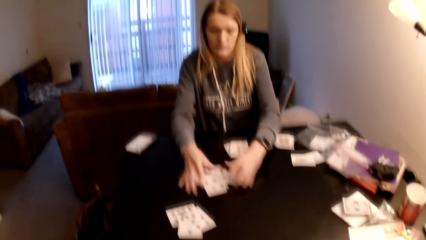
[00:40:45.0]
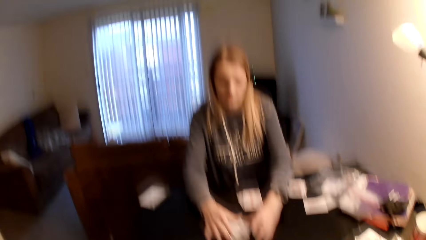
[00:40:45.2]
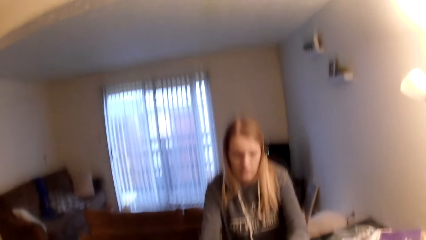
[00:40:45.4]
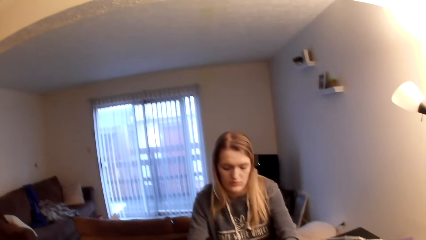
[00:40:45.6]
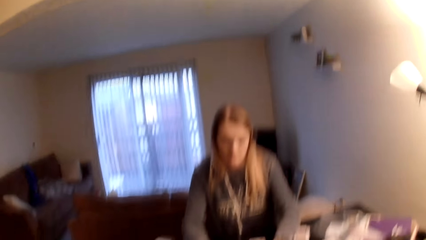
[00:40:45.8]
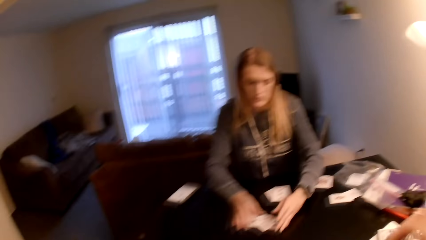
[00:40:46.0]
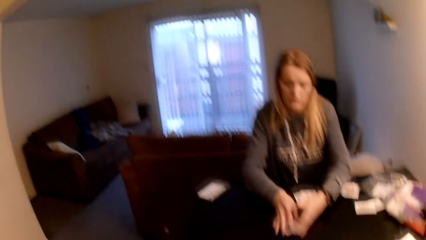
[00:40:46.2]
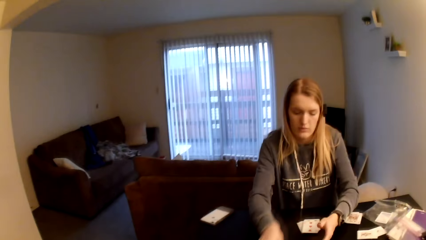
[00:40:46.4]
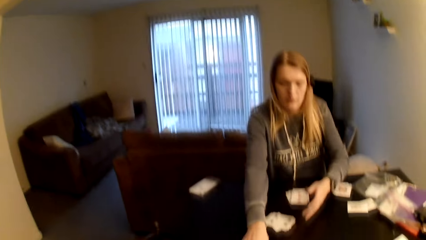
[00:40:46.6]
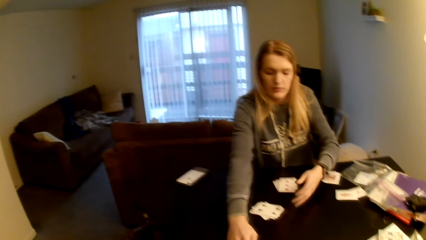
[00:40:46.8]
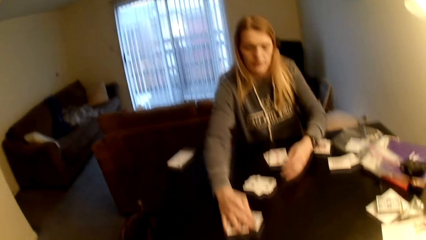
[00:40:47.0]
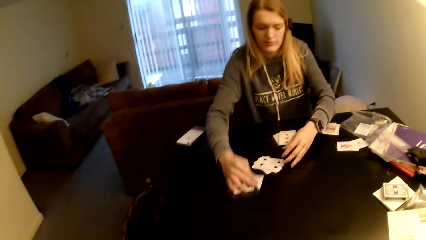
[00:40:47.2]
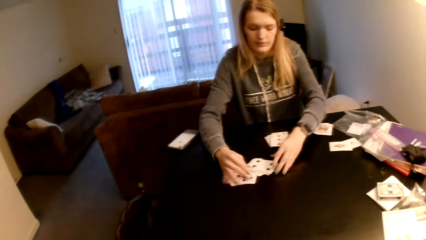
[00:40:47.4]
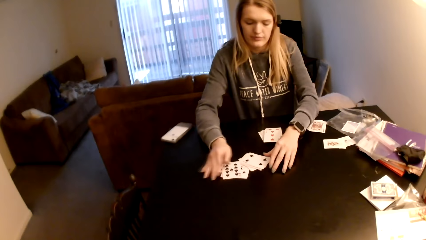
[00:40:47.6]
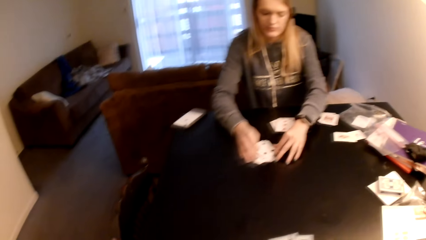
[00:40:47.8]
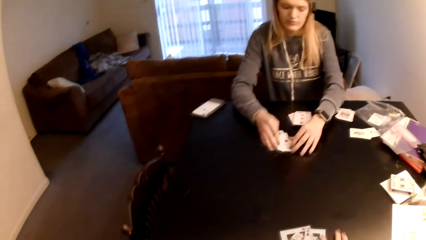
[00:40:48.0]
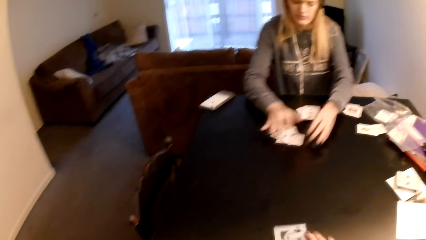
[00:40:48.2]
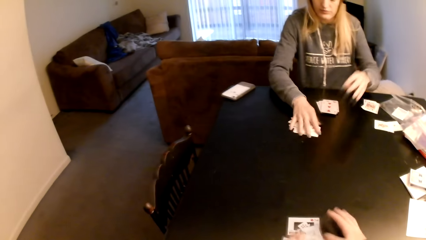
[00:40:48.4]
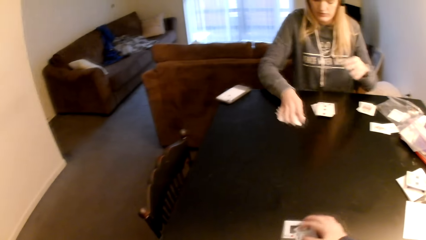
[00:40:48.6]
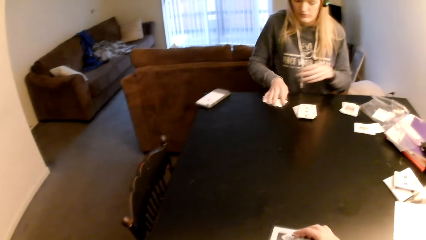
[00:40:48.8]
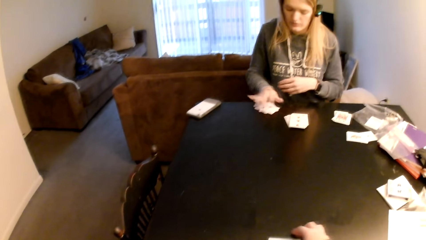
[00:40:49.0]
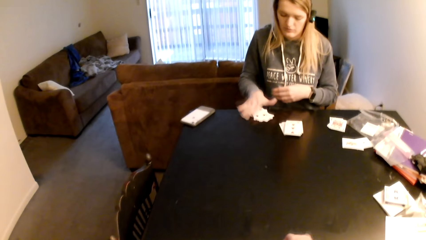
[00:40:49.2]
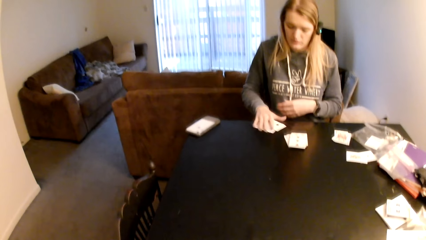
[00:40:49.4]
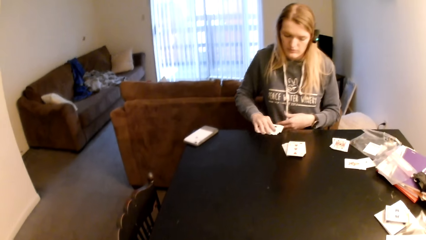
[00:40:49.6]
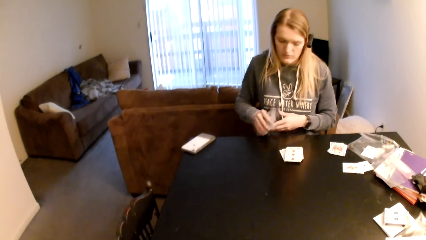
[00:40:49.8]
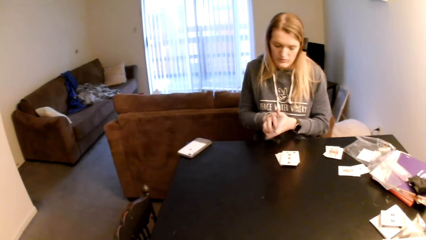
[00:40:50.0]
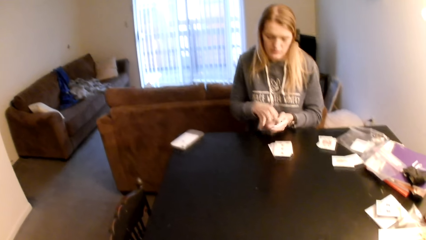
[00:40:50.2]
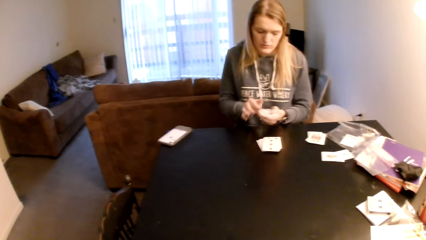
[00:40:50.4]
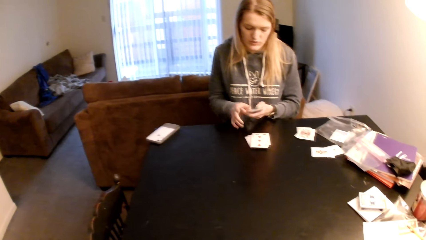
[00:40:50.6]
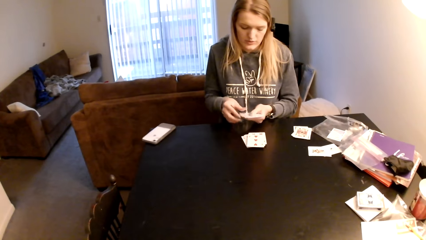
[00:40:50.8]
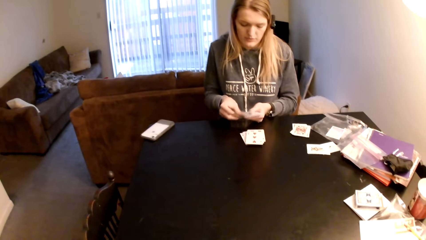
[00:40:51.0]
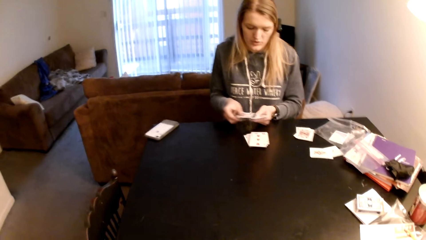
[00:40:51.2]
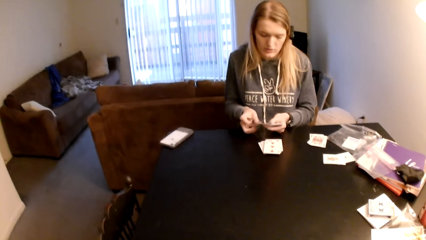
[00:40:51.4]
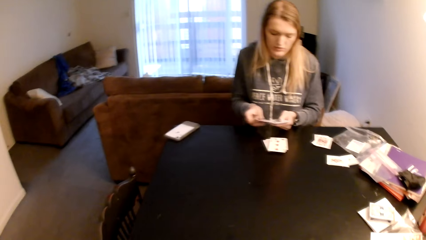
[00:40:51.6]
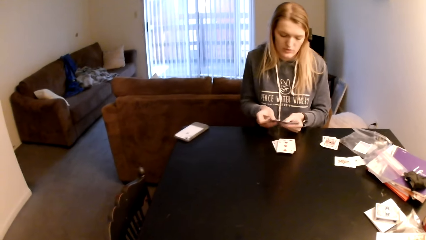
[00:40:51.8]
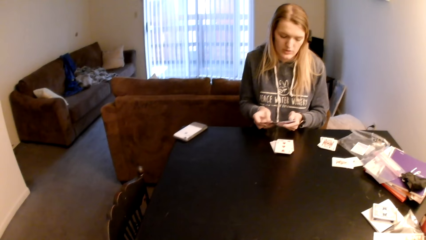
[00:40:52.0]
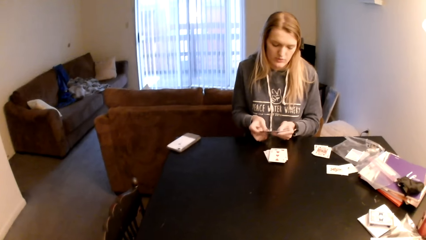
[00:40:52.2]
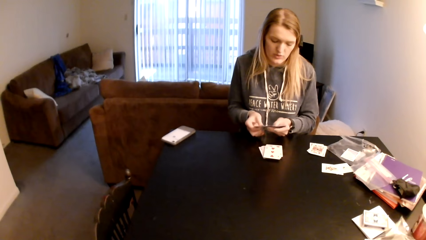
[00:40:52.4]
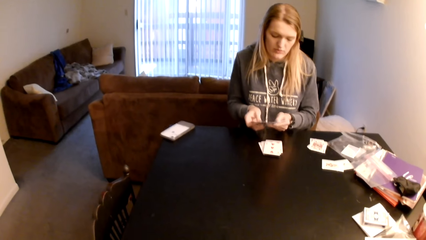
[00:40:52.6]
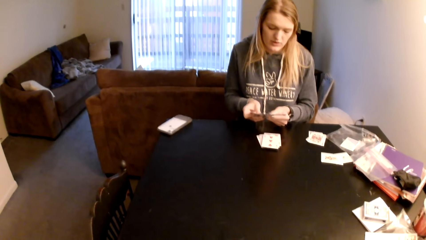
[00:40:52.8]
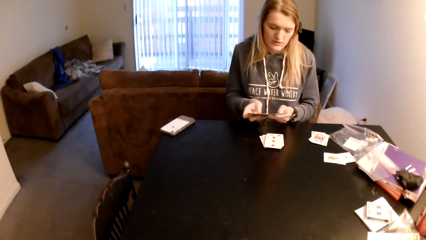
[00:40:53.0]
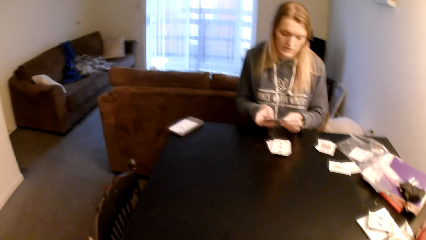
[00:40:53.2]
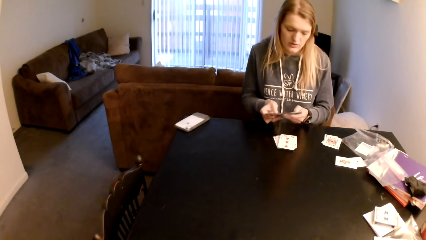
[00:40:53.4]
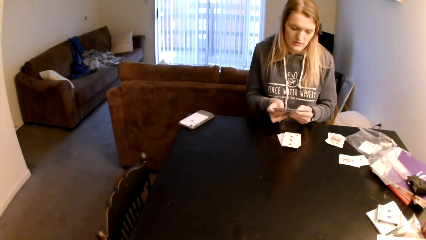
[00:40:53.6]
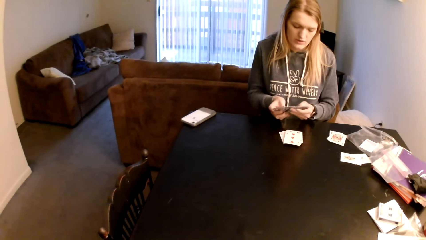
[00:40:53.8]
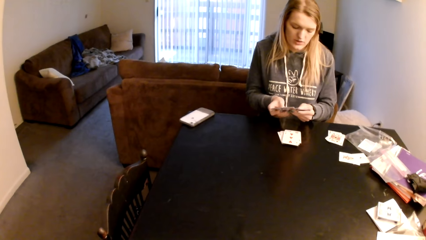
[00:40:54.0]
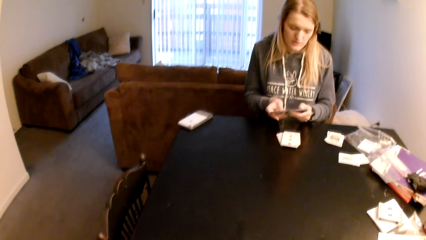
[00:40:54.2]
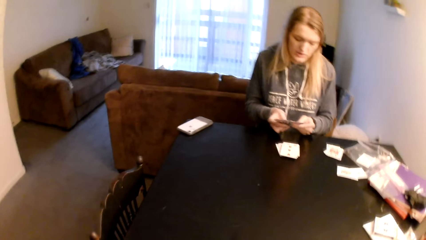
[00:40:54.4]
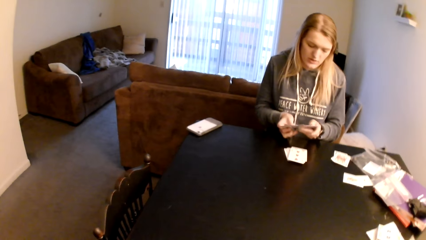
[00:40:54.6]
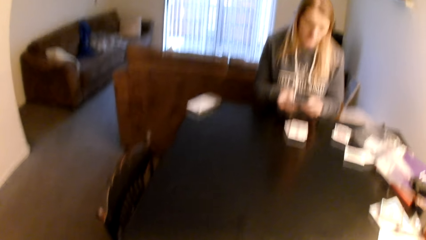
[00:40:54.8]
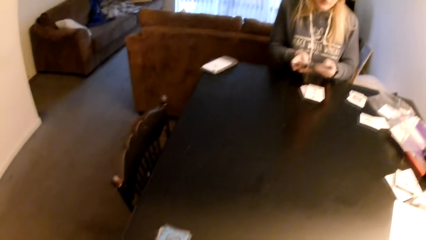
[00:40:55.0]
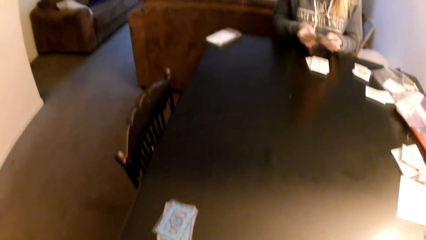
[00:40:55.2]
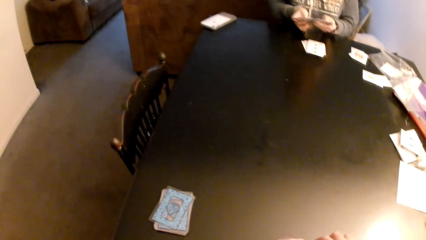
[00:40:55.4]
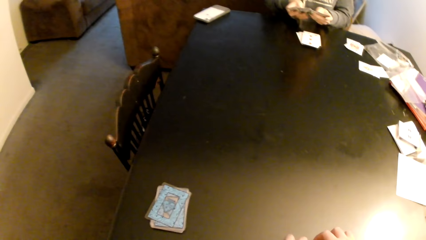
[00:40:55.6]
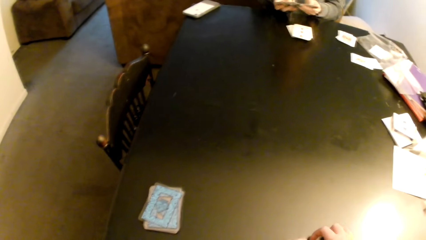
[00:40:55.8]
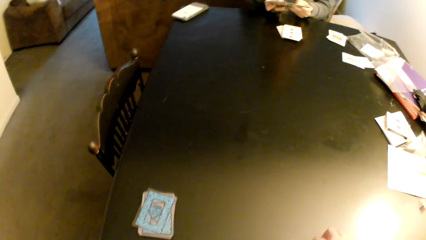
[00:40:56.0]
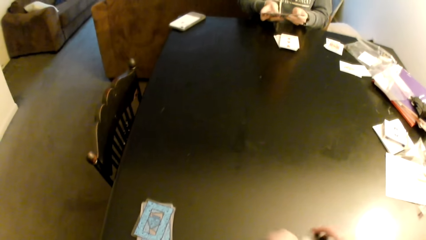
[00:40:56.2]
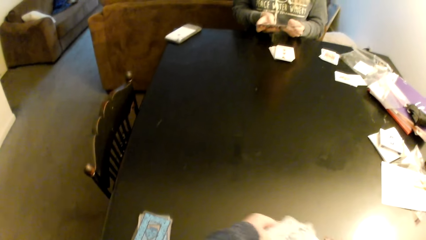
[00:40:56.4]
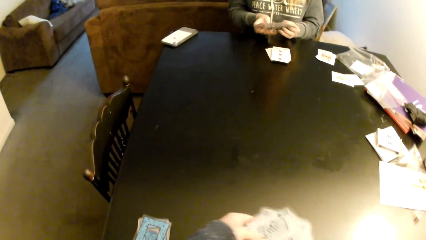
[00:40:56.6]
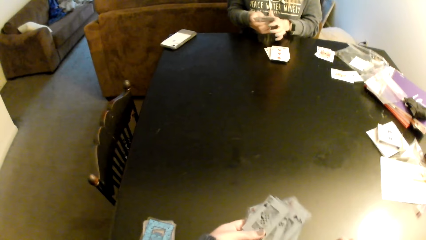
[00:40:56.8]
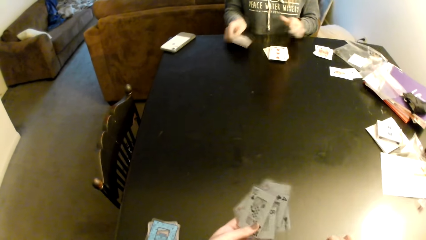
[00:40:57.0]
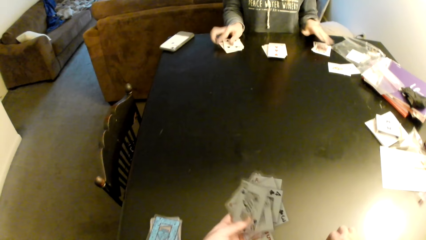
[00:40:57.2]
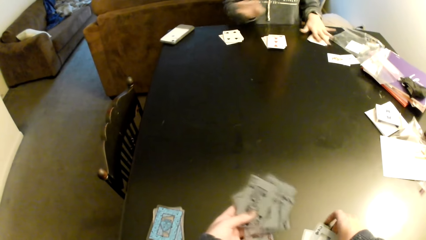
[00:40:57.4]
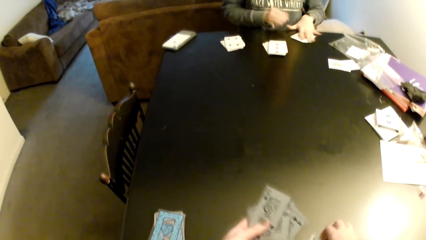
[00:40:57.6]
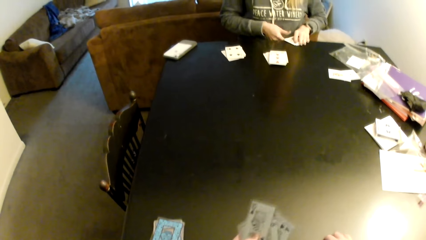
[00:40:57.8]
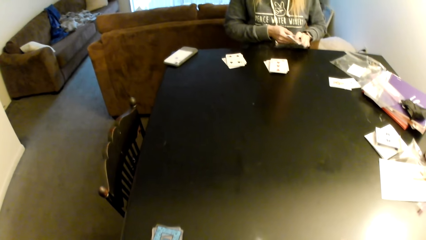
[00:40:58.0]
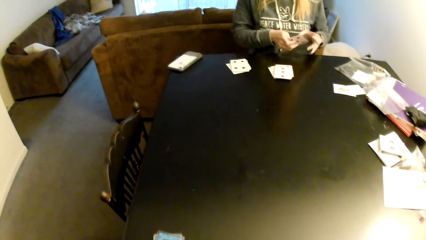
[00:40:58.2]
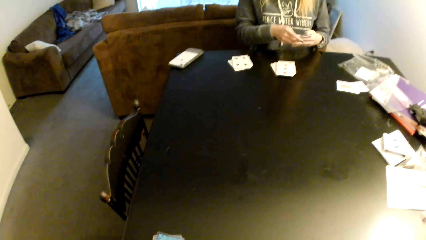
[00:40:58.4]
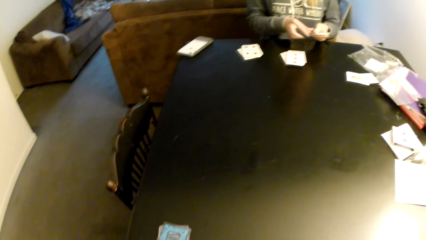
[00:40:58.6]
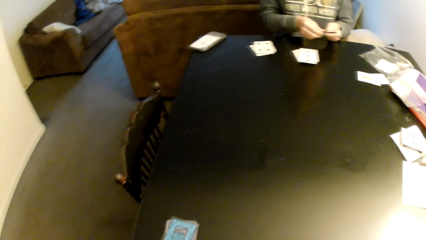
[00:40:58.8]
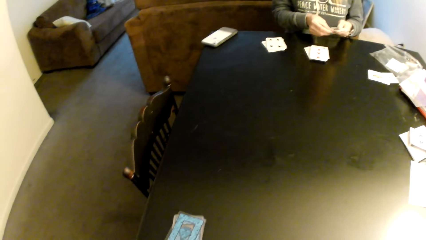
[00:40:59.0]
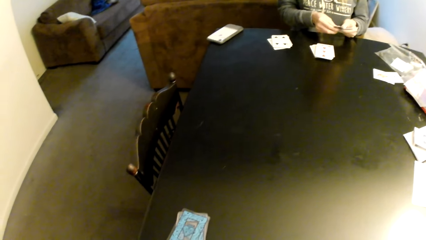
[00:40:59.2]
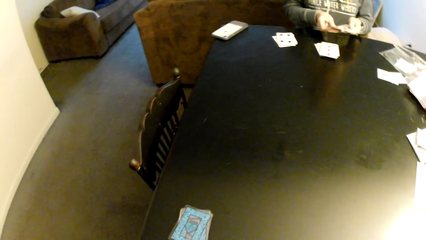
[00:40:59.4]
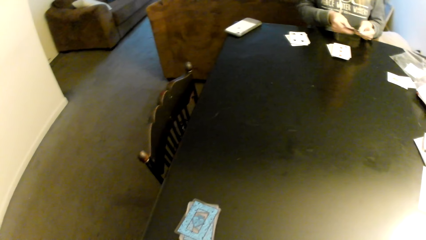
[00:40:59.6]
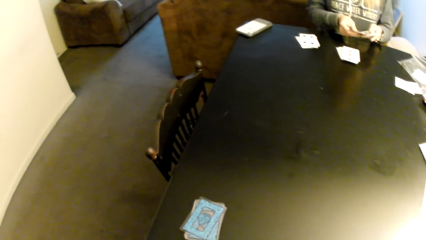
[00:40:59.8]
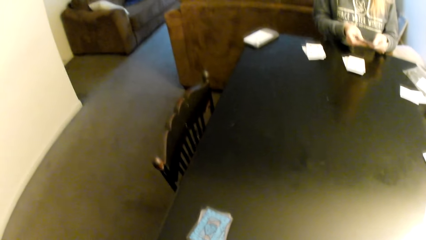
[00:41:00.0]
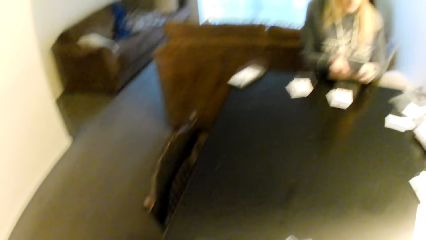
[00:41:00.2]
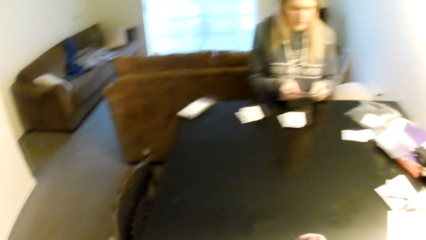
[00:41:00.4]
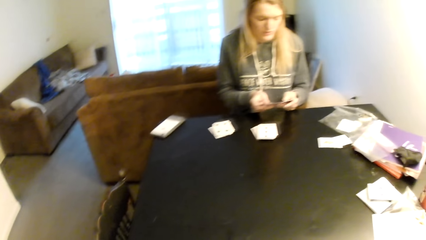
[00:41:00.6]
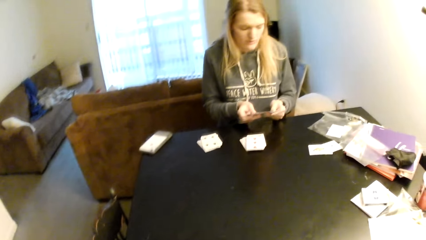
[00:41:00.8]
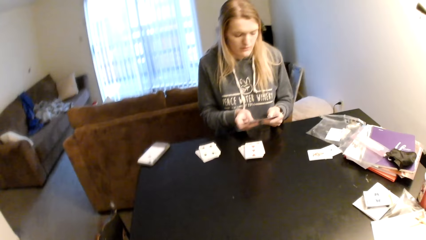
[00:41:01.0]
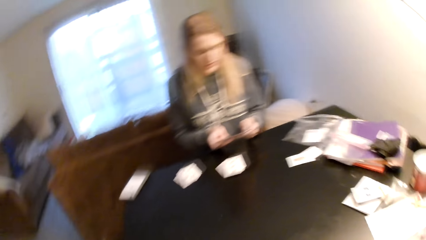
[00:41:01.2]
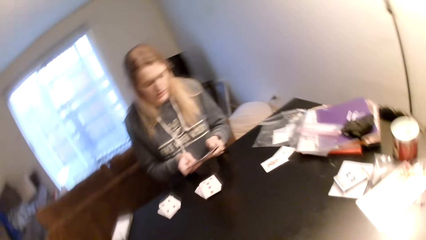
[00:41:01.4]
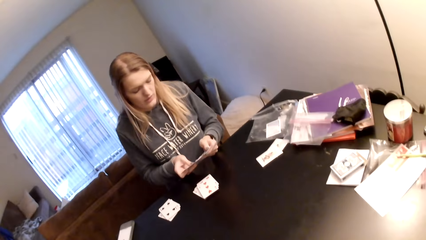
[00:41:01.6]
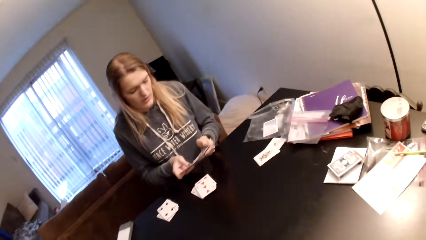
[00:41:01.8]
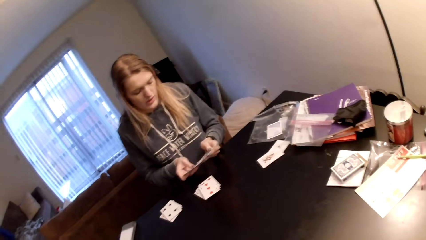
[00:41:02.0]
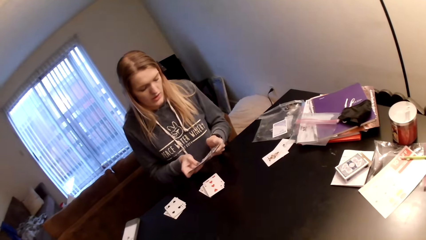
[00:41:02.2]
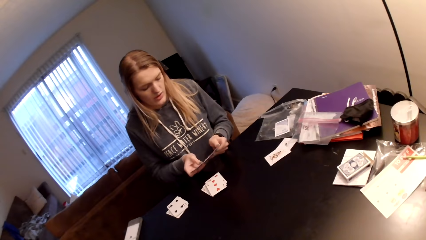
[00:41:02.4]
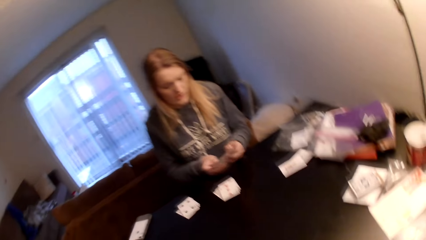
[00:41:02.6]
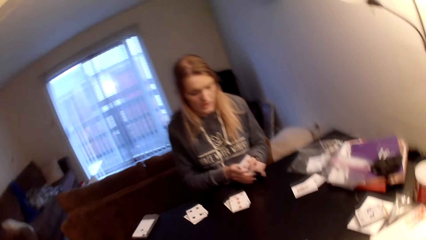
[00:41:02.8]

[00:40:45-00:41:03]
The camera wearer looks around a room. A woman picks up cards, holds the cards with both hands, sorts the cards with her hands and checks the cards. The camera wearer looks around the room. They hold cards. The woman puts the cards on the table. The camera wearer adjusts the cards on the table. The woman picks up the cards and checks the cards. The camera wearer looks around the room.
